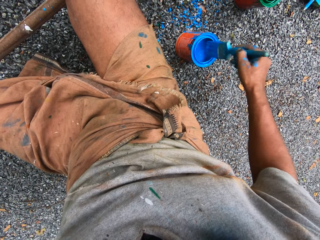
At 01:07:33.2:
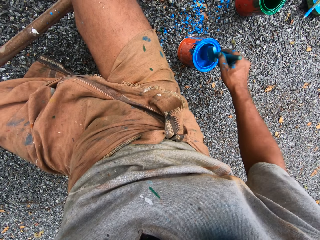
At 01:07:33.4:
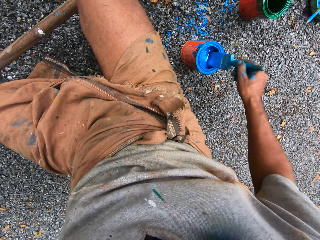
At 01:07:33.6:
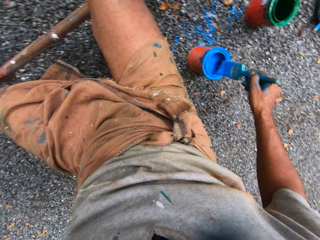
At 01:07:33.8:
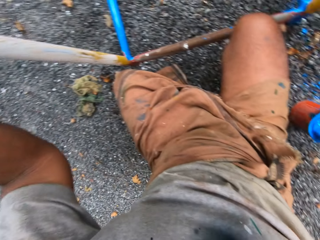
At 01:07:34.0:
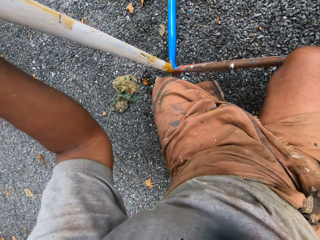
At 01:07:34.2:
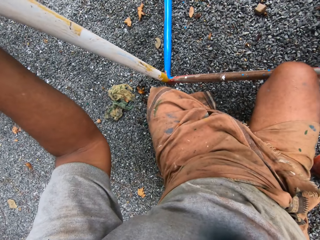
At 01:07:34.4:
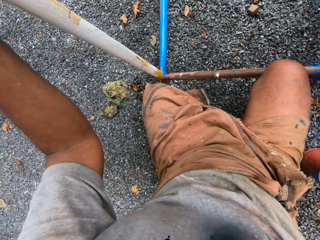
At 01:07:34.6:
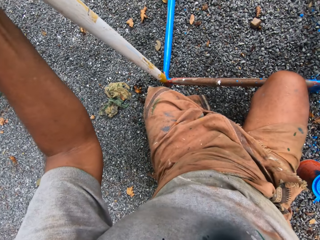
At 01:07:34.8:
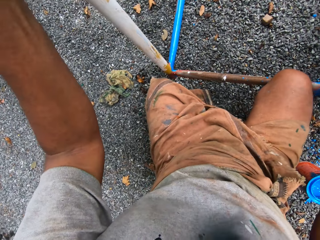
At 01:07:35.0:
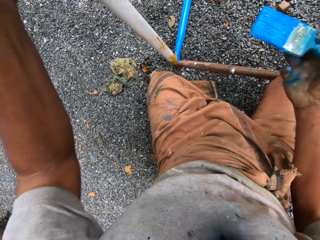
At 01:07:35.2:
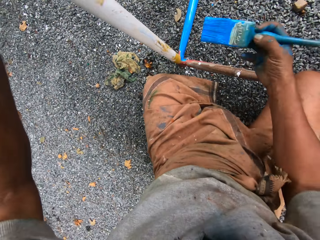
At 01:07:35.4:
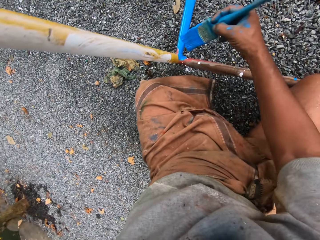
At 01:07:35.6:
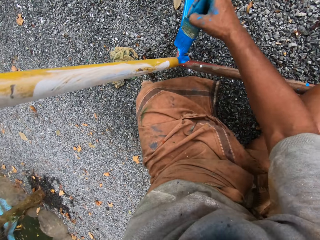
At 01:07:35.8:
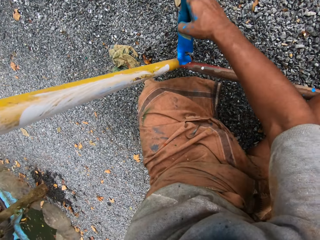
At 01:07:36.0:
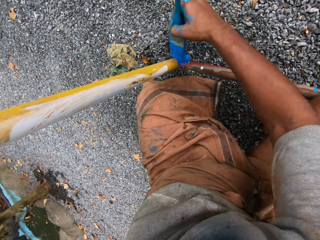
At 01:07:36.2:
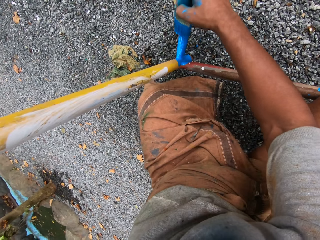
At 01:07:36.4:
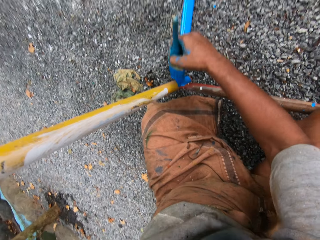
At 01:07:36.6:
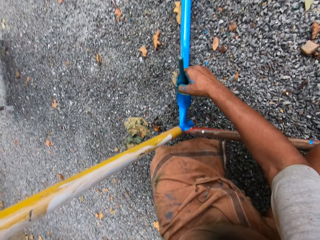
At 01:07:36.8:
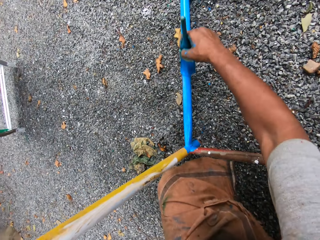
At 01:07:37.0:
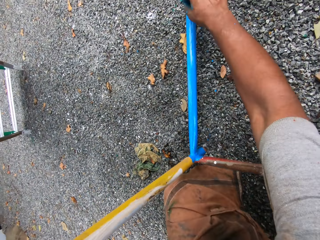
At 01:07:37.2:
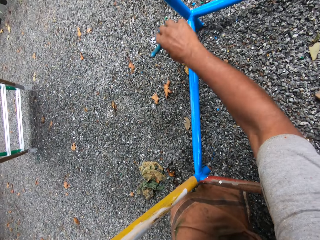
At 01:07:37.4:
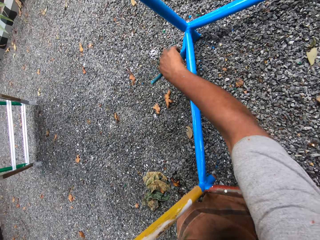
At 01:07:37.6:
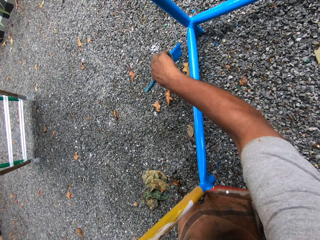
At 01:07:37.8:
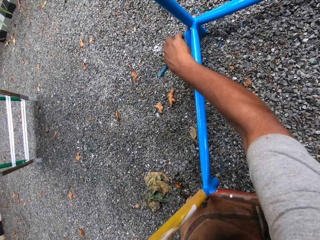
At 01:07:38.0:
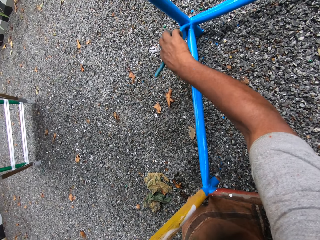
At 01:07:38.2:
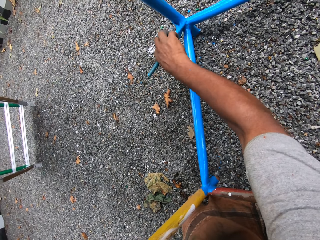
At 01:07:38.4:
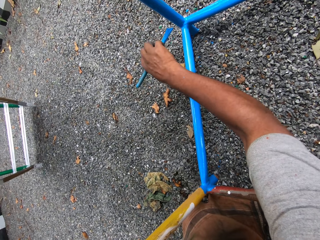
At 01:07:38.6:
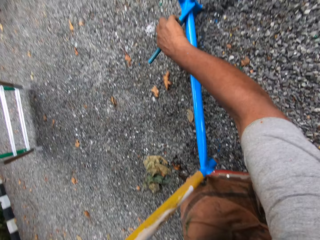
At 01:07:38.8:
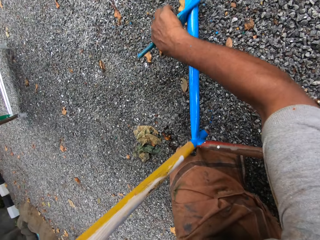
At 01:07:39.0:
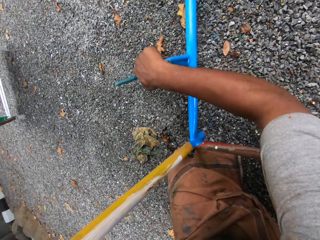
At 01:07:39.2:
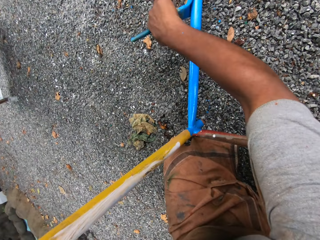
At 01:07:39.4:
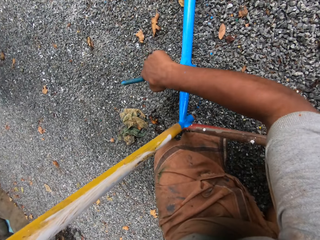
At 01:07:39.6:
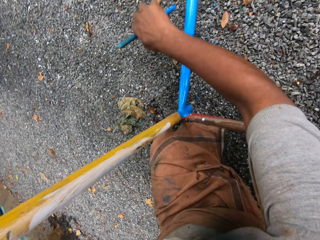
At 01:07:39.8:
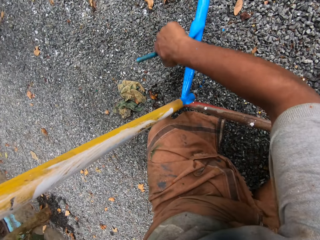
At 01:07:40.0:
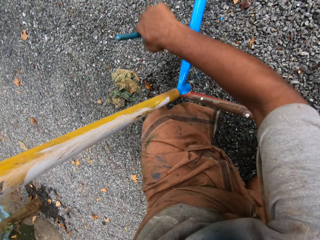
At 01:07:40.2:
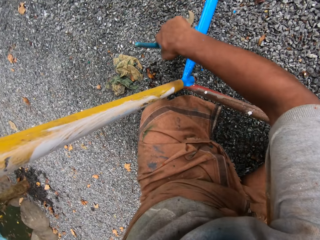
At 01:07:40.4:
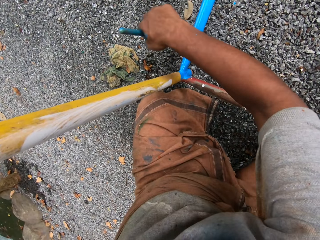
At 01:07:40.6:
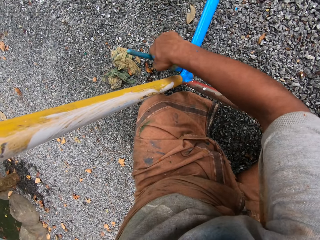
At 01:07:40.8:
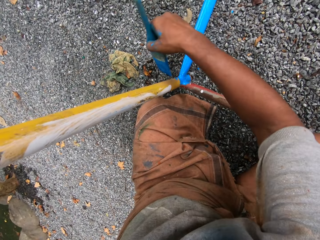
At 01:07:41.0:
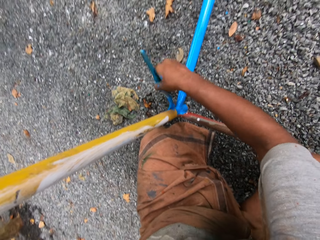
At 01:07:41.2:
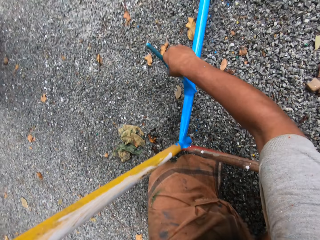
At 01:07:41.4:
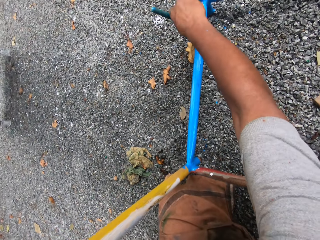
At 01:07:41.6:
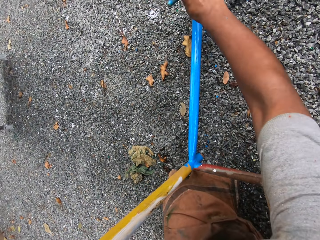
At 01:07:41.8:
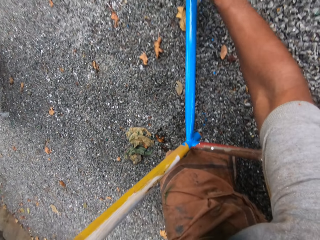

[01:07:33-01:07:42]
The camera wearer dips the paint brush in the paint can. They paint the metal stand with the paint brush.

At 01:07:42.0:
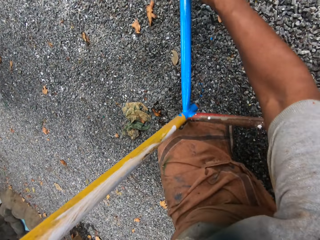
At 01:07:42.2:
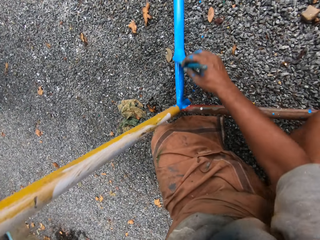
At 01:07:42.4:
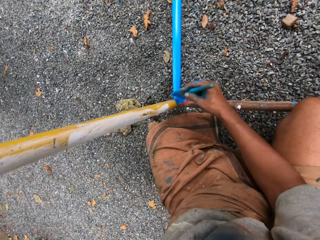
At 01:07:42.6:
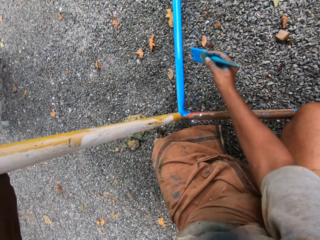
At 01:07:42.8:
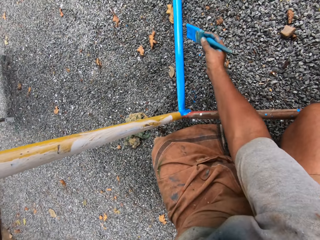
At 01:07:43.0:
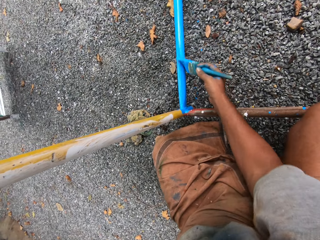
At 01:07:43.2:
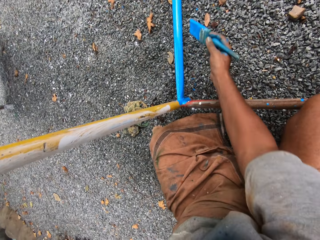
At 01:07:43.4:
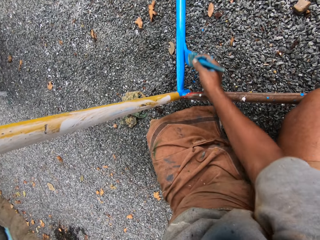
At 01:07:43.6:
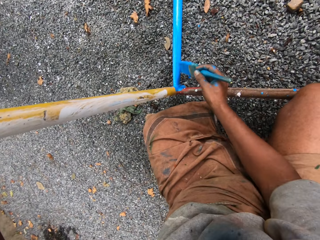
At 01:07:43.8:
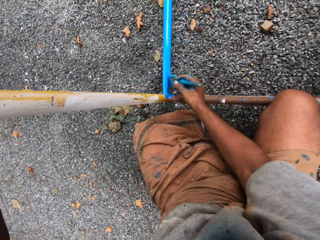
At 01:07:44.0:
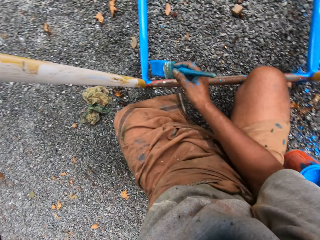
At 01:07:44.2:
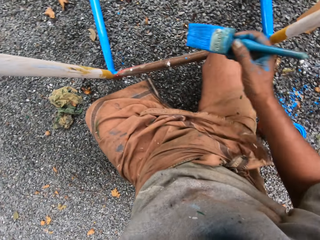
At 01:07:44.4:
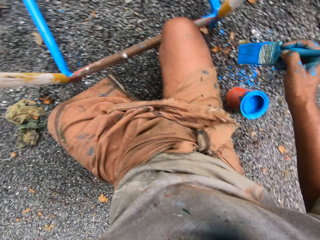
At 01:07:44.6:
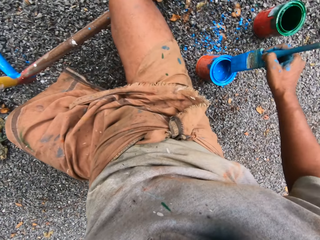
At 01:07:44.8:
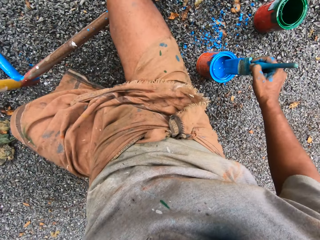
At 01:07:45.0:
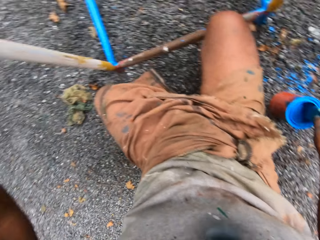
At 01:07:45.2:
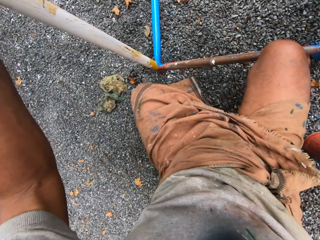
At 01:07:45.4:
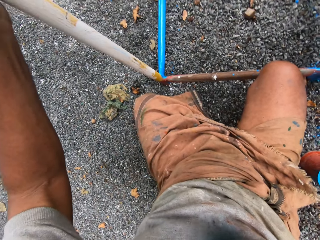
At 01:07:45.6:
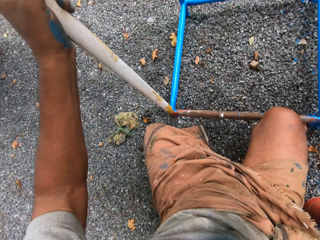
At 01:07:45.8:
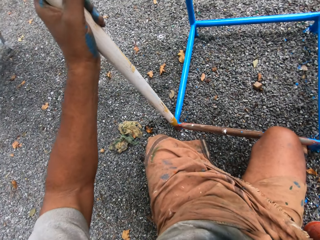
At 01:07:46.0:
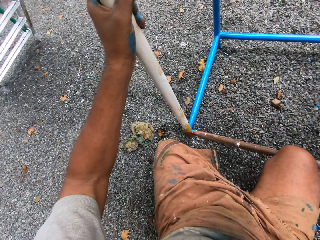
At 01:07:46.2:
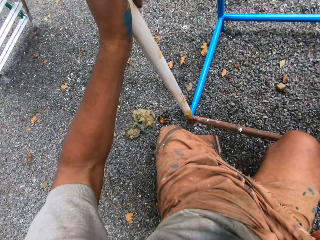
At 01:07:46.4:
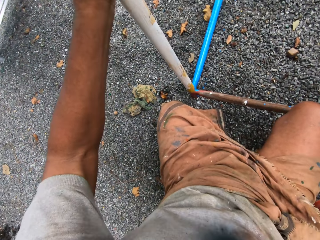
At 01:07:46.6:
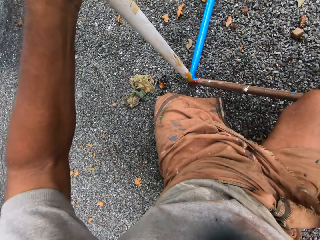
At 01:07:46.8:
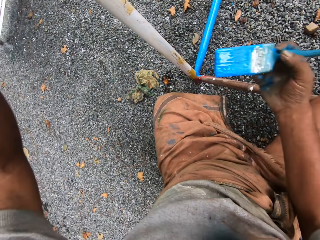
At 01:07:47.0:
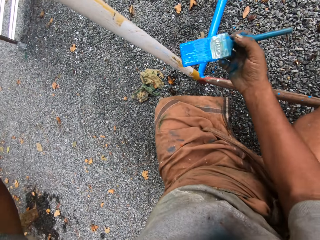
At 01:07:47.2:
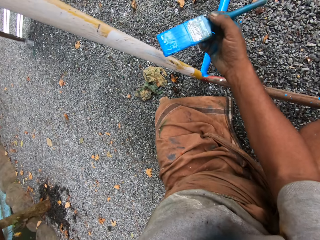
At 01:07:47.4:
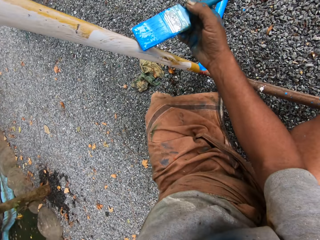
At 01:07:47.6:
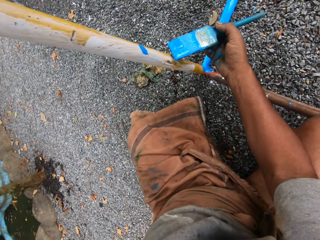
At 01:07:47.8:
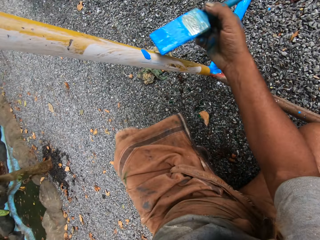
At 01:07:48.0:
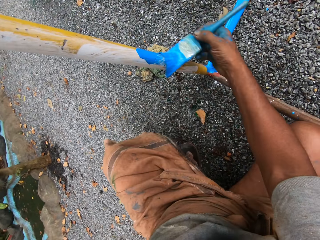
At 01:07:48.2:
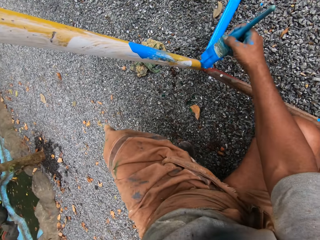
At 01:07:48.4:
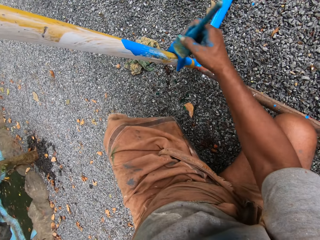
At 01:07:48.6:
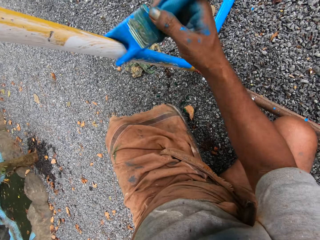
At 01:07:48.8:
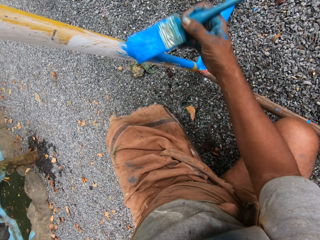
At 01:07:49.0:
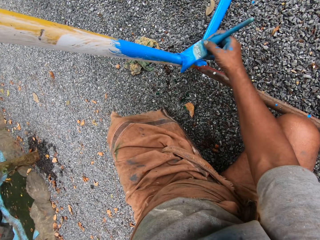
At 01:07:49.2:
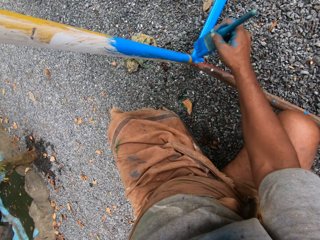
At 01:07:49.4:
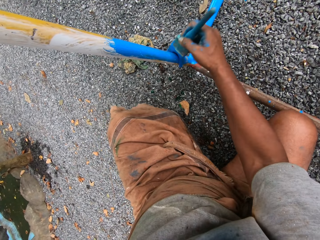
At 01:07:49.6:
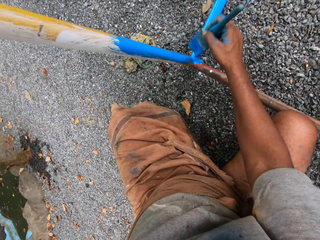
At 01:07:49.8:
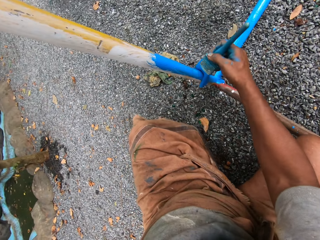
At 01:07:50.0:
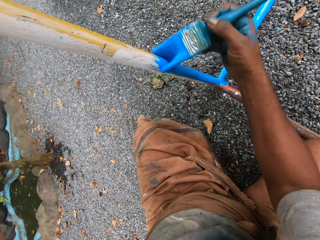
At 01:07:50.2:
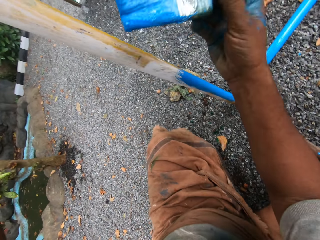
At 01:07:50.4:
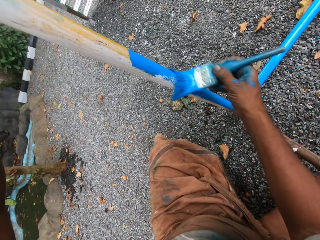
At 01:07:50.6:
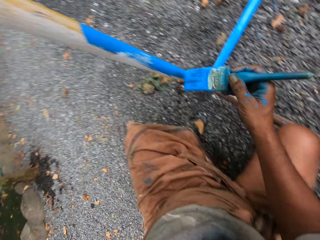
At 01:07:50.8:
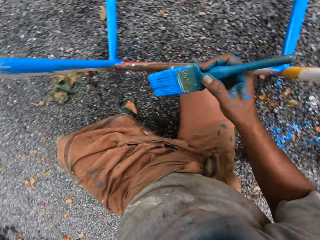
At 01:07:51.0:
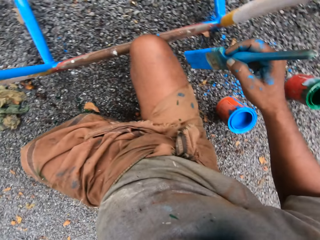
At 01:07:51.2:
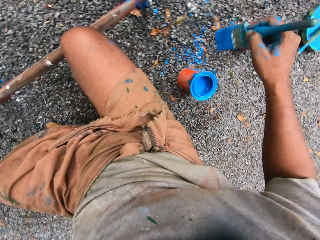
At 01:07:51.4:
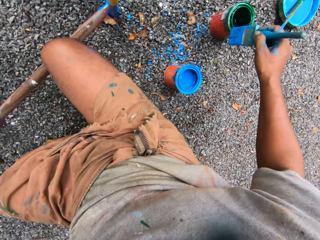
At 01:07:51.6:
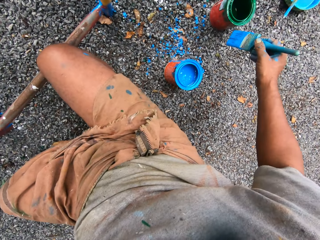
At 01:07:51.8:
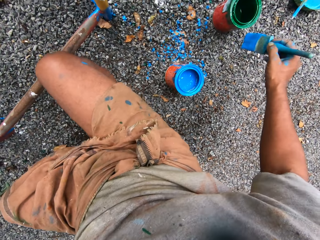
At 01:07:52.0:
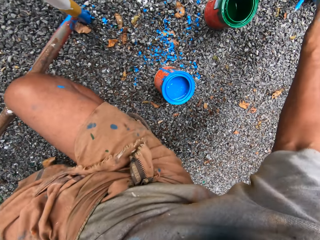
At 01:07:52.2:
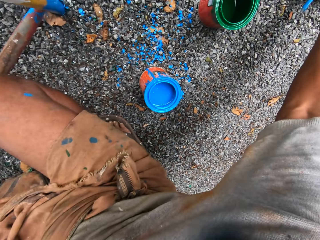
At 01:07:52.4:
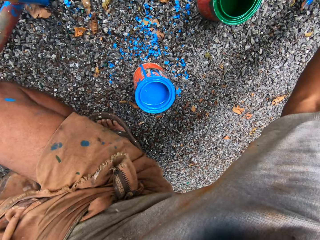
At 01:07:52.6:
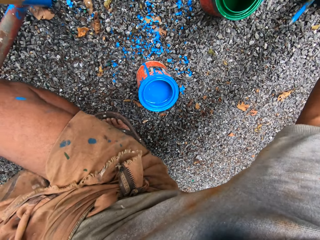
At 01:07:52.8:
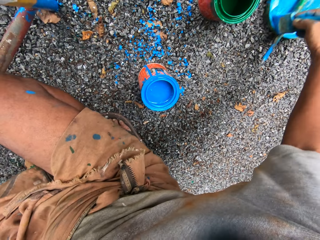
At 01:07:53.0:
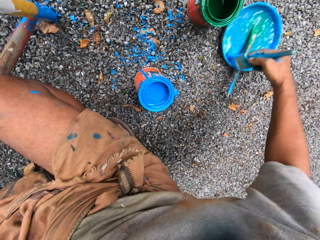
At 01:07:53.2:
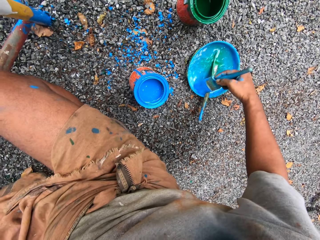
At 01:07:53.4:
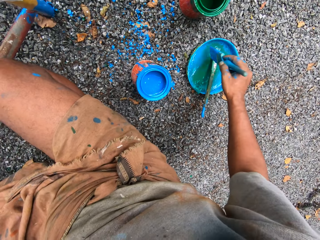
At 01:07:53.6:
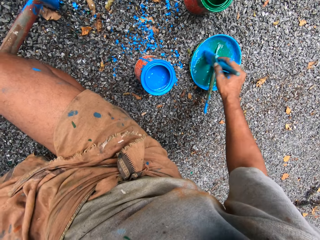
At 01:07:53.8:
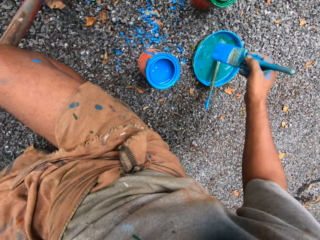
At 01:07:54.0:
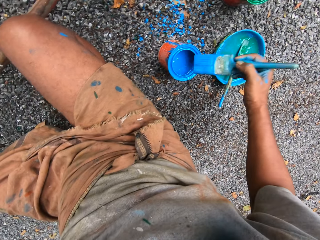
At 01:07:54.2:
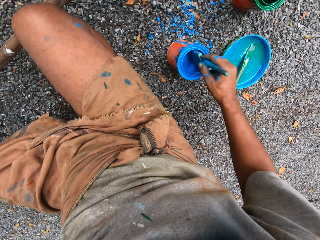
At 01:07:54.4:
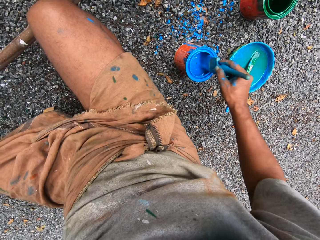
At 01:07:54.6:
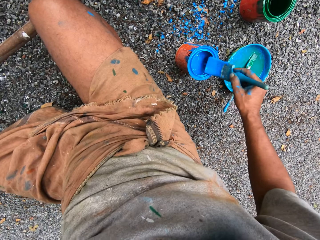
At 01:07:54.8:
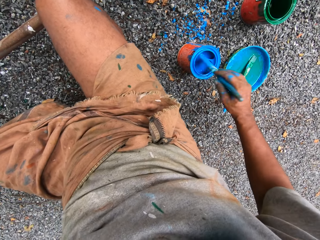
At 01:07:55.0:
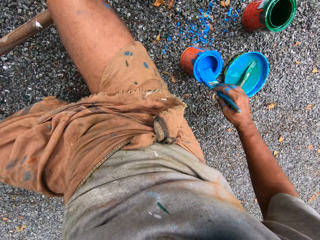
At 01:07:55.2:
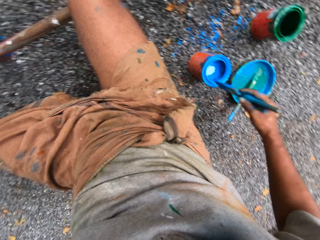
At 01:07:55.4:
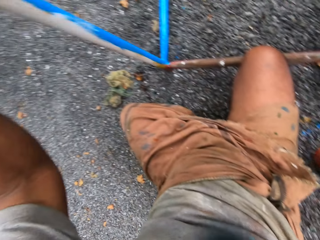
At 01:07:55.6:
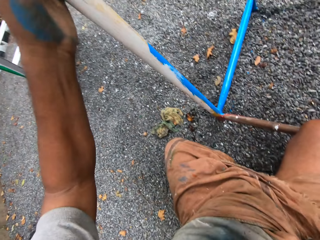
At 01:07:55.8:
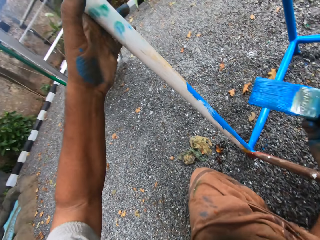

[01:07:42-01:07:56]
The camera wearer dips the paint brush in the paint can. They paint the metal stand with the paint brush. They pull the lid of a paint container towards themselves with the paint brush. They rub the paint brush on the lid. They dip the brush into the lid of the container. They dip the paint brush in the paint can and rub the paint brush on the paint can.
